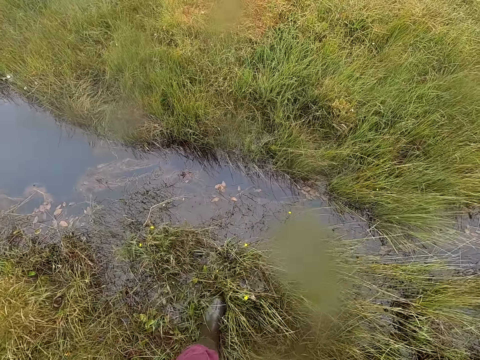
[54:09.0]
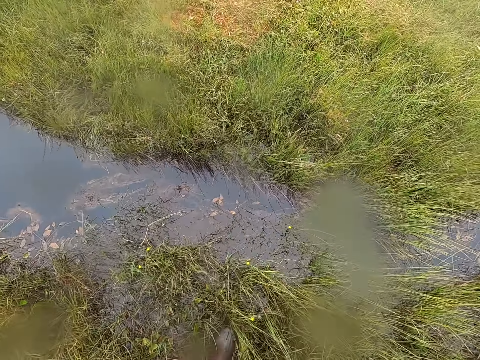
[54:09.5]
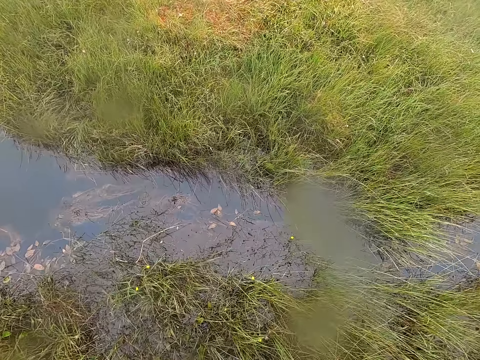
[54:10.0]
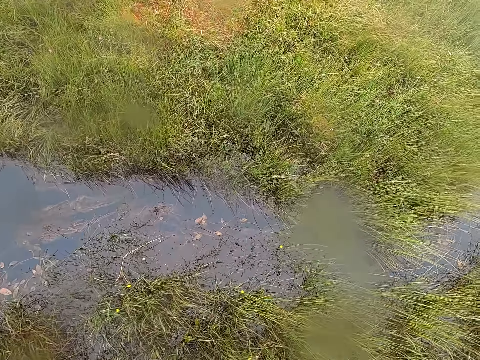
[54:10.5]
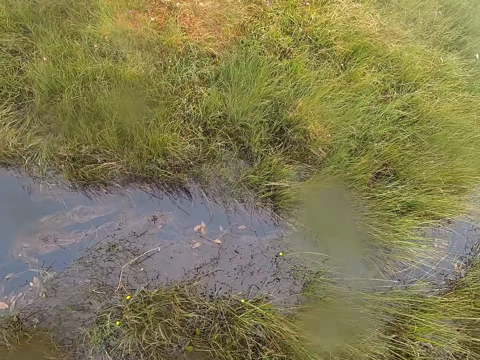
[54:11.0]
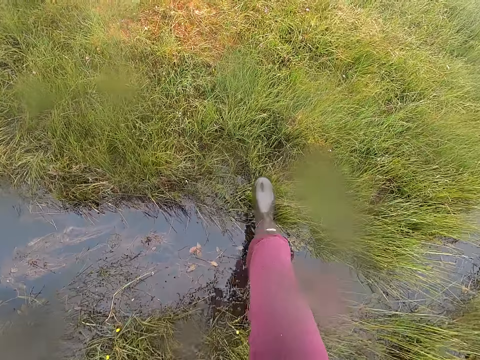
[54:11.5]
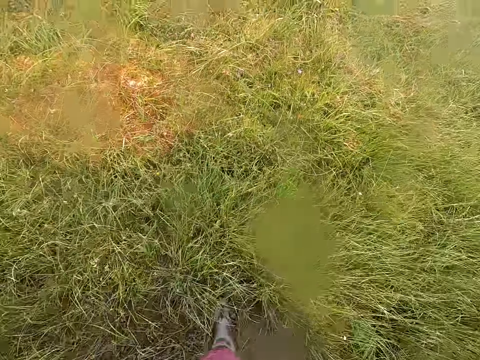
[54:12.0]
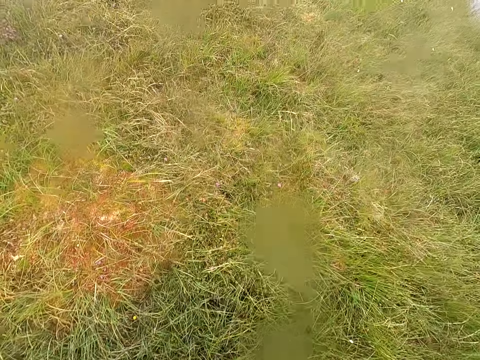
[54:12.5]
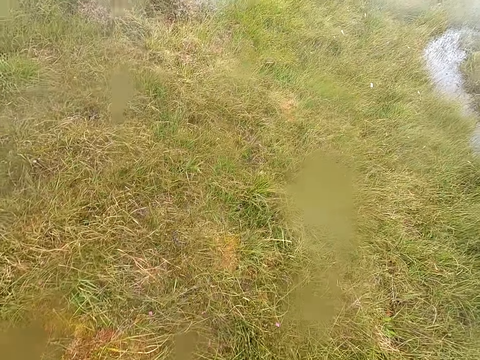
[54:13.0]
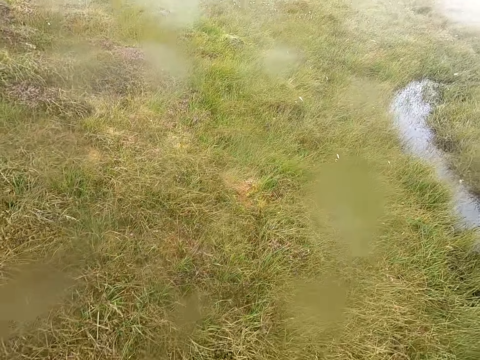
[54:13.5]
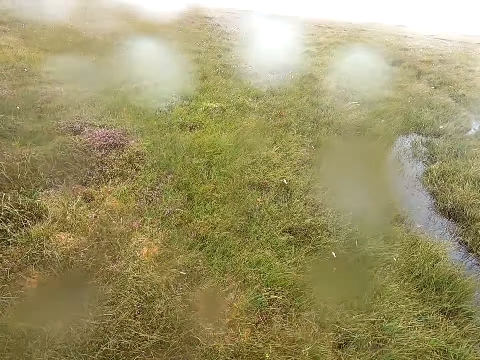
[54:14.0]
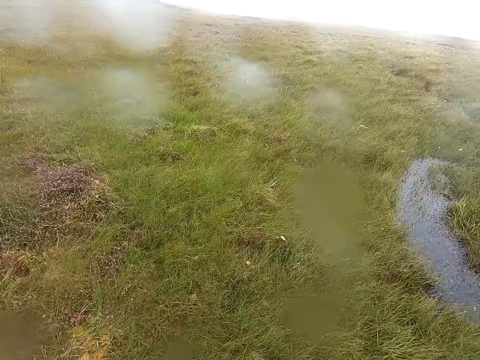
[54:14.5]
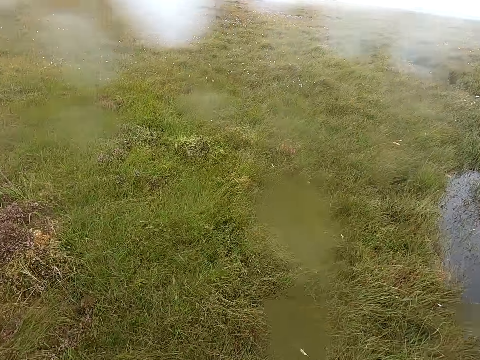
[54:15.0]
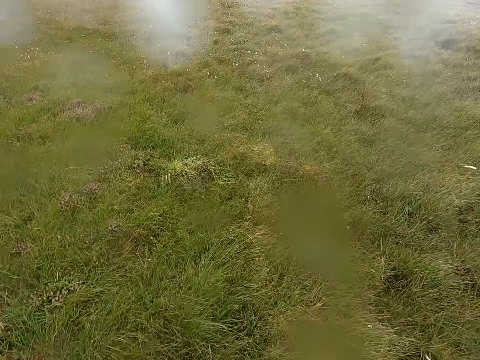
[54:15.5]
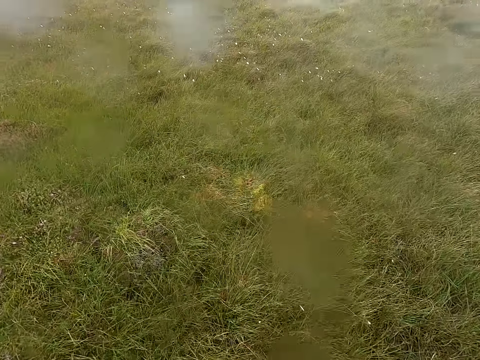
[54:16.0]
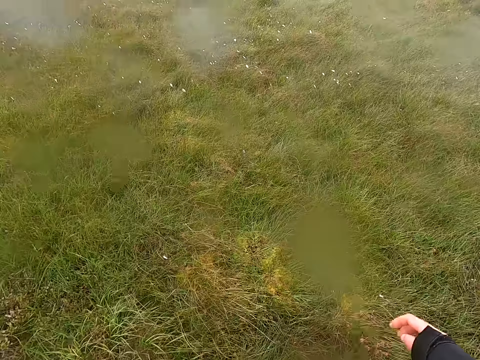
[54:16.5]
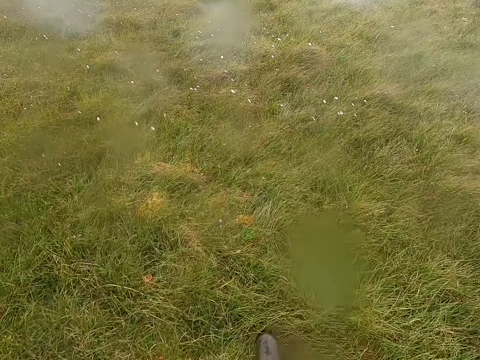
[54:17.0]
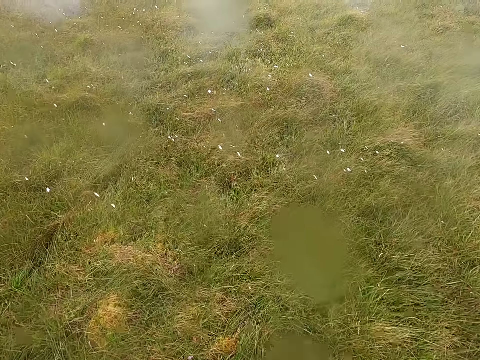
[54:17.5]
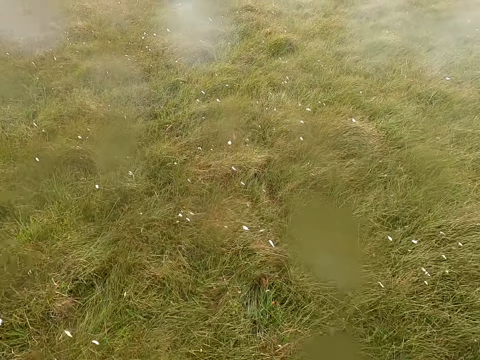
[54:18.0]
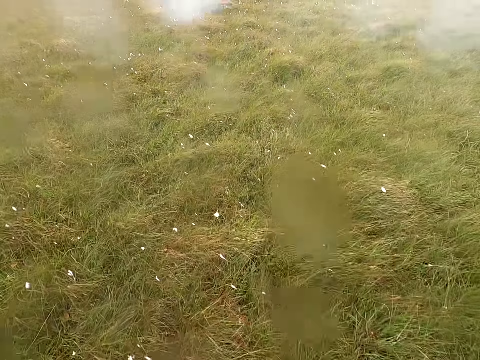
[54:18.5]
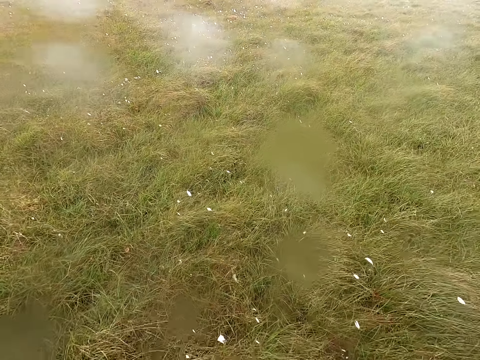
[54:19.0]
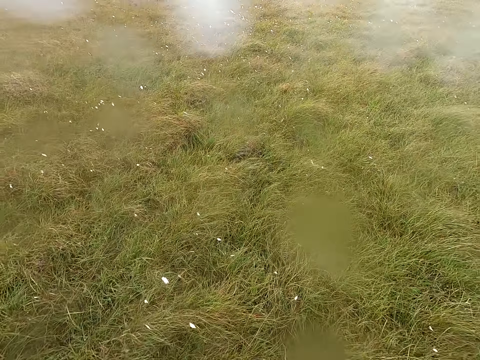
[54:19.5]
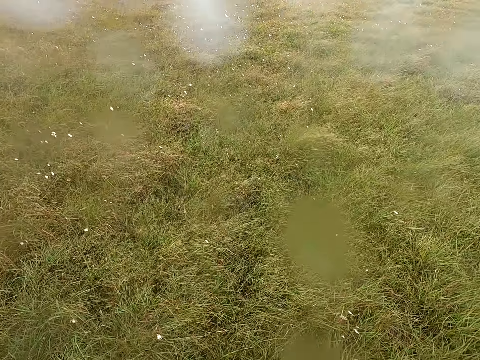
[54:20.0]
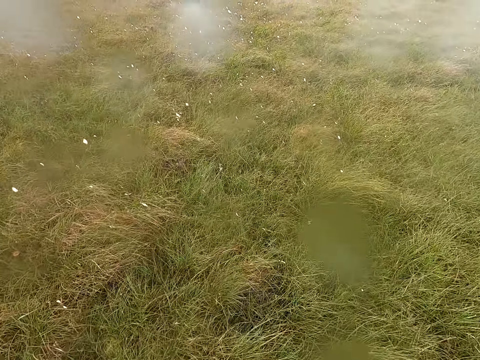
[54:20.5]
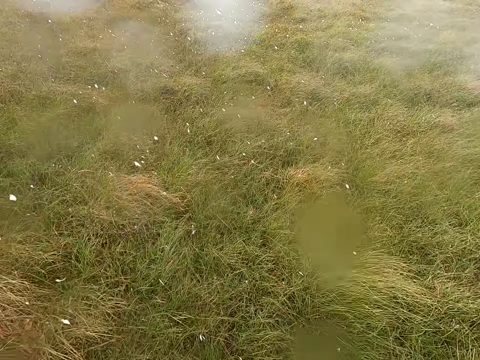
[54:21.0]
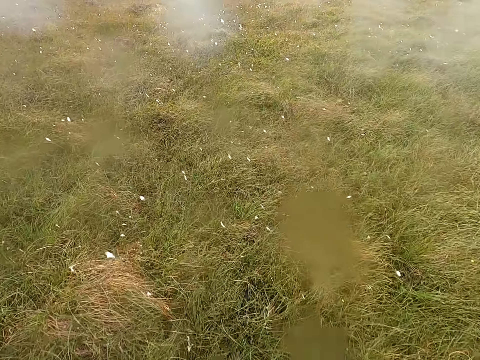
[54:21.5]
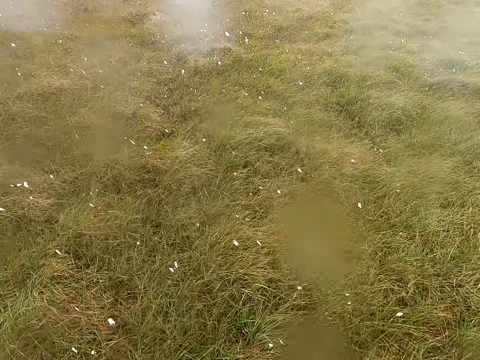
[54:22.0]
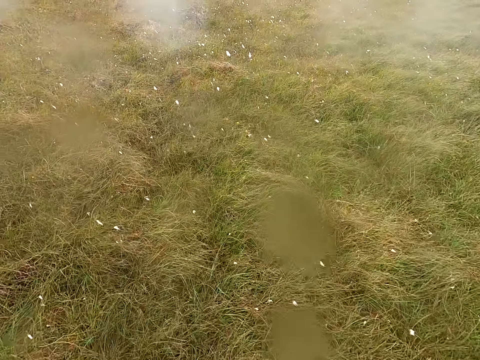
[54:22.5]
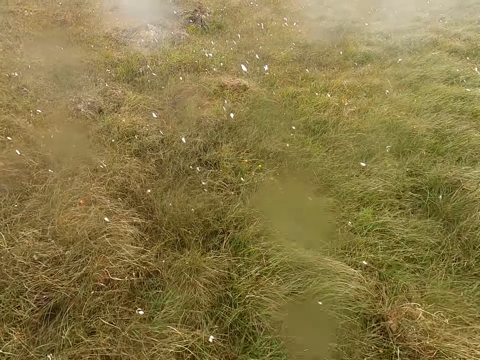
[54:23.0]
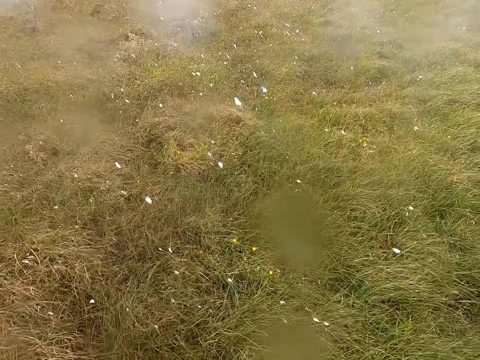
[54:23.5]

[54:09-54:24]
The camera wearer jumps over the water. They walk in the field.

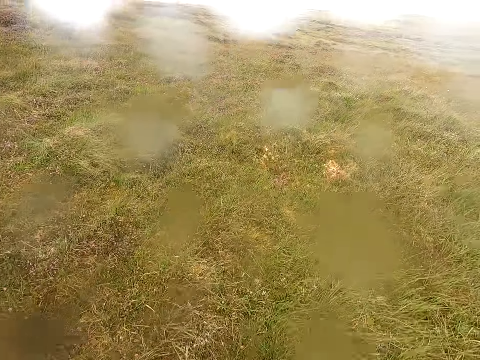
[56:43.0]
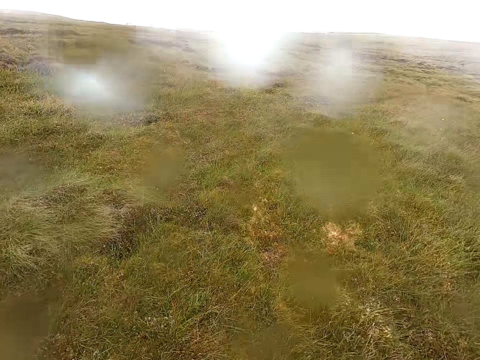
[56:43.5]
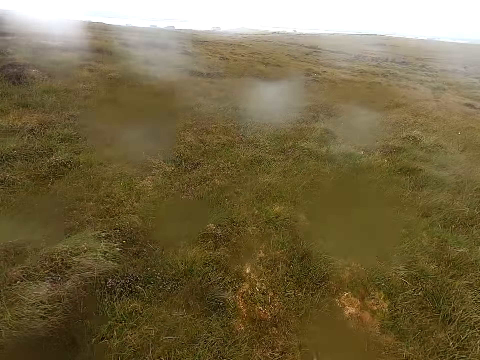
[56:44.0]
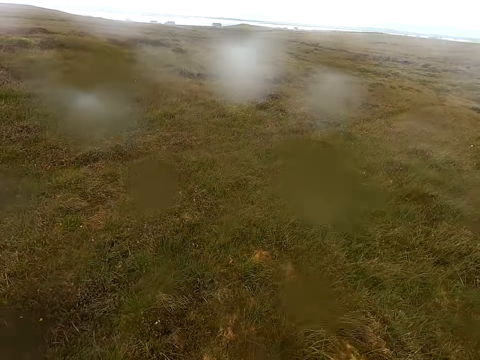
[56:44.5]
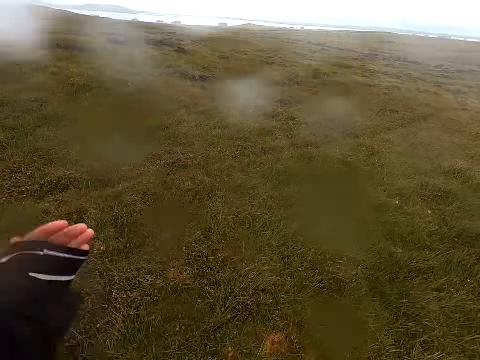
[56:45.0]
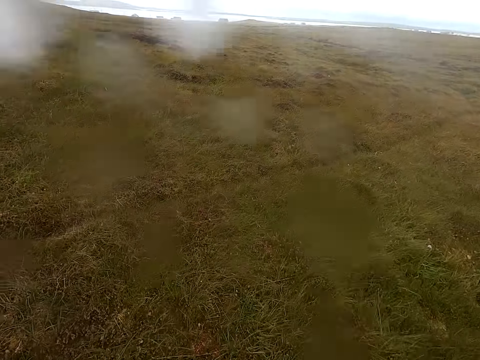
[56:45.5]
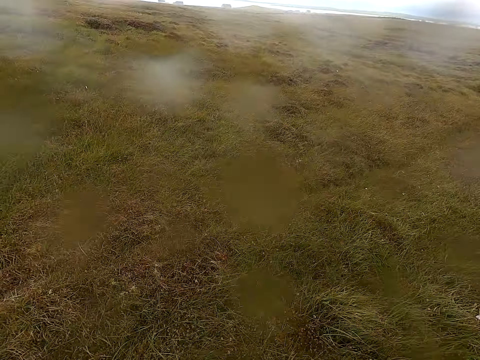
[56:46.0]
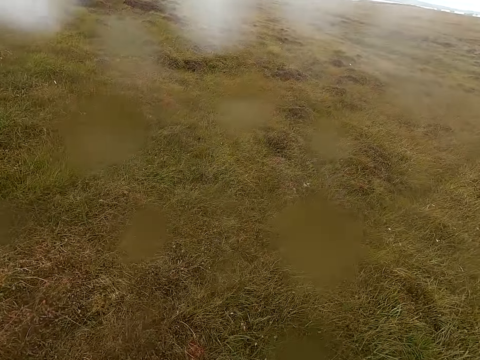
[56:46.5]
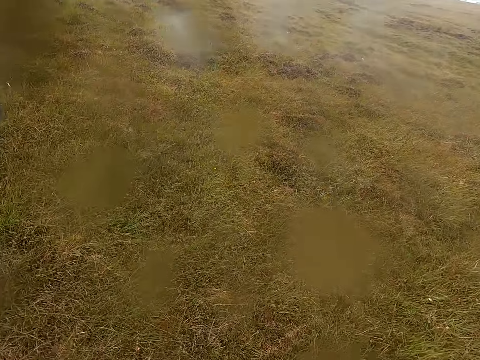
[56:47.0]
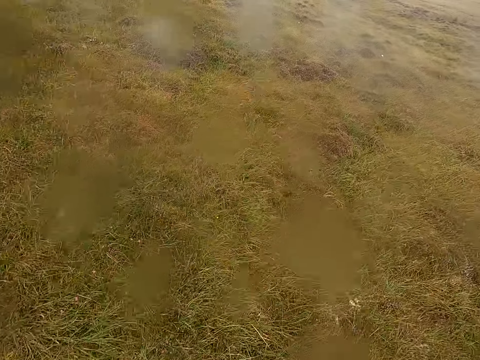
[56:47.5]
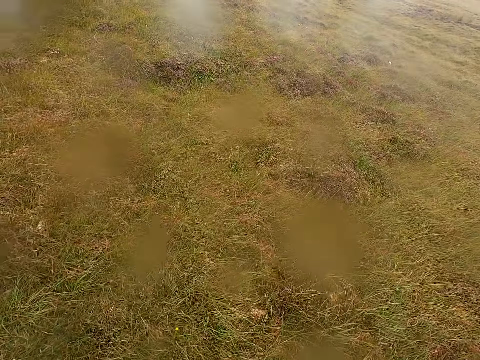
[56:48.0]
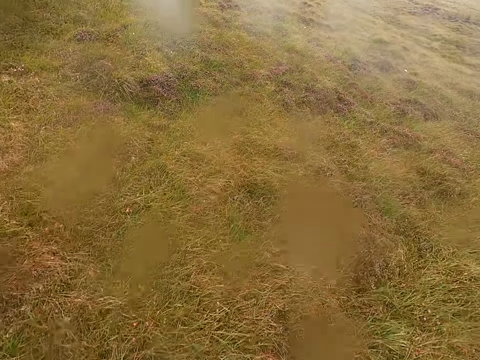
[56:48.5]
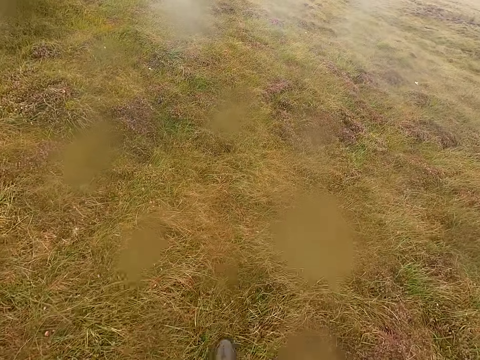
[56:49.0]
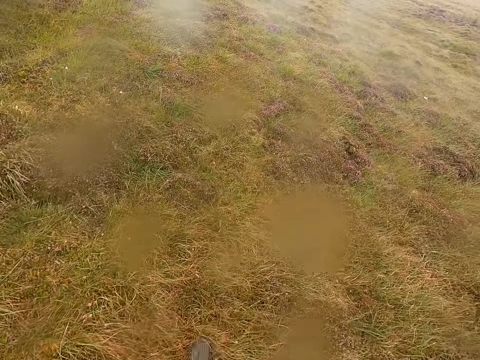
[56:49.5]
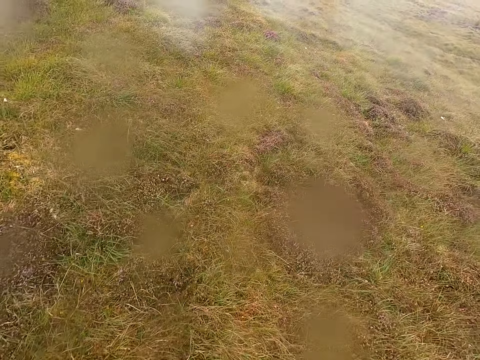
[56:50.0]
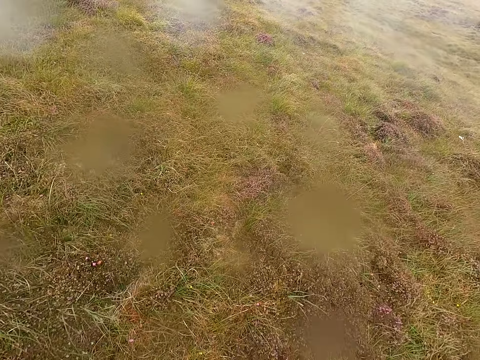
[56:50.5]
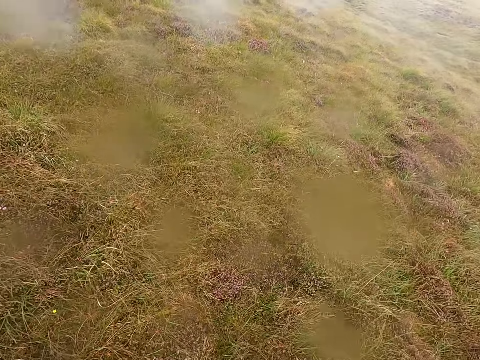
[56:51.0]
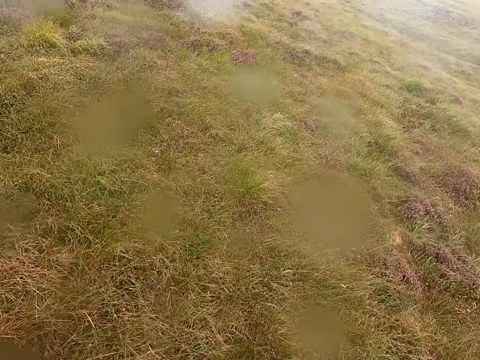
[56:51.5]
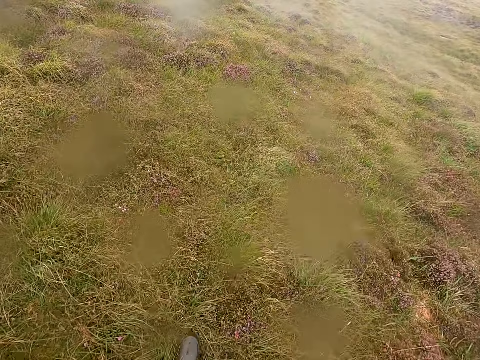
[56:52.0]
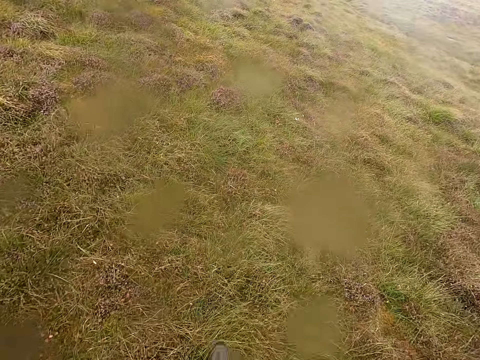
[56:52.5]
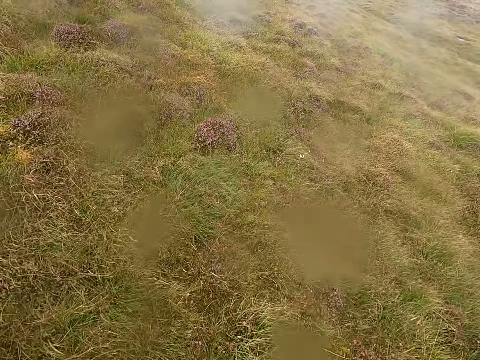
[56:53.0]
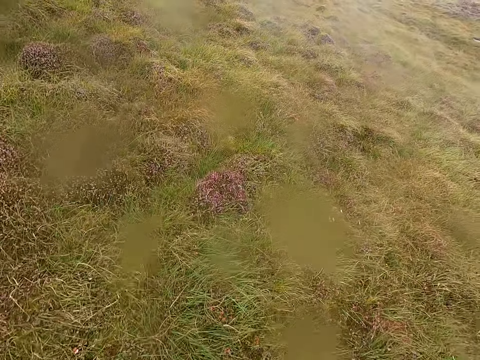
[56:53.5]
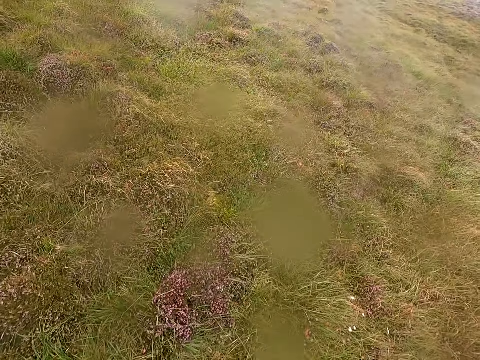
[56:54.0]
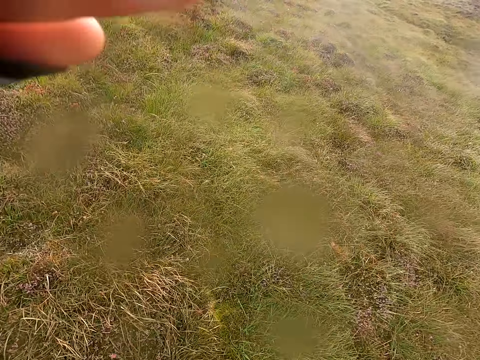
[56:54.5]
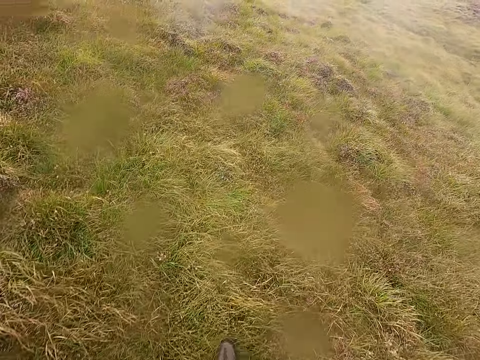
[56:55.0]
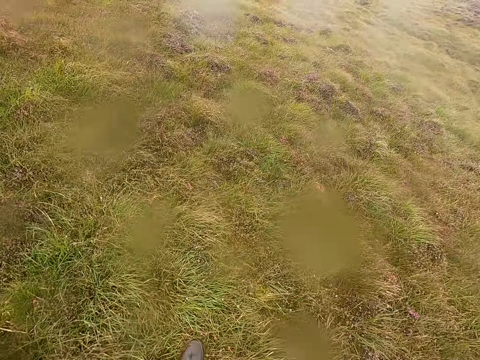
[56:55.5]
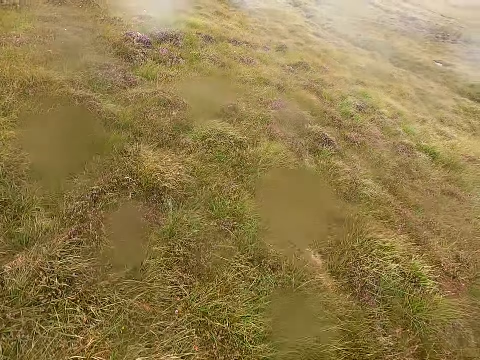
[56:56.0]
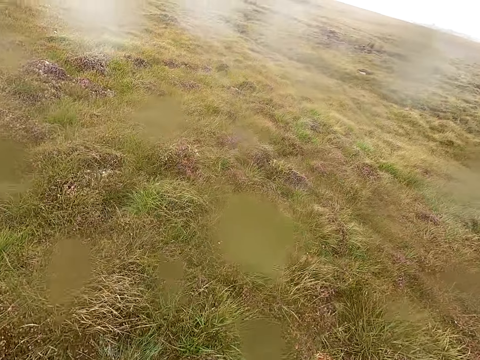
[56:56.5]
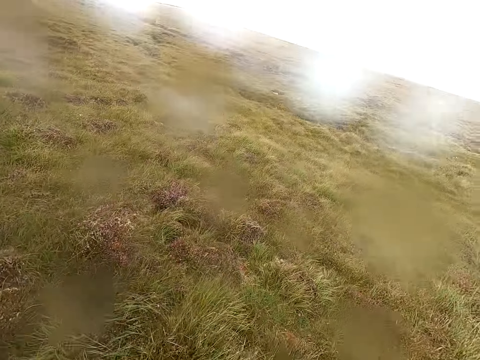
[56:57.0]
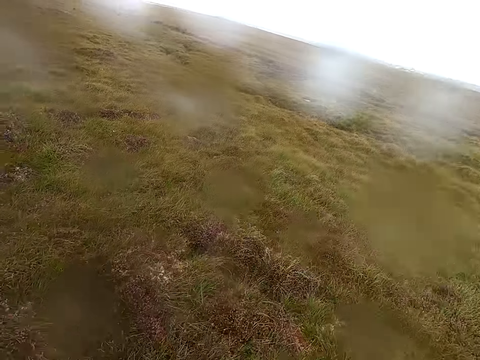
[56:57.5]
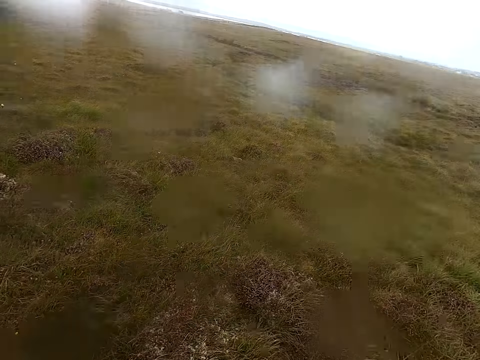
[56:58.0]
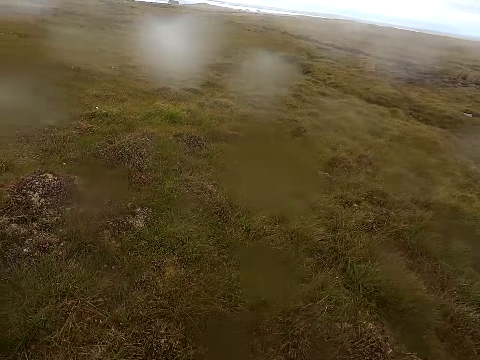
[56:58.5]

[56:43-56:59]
The camera wearer walks and lifts the hand up. They walk and look around.
